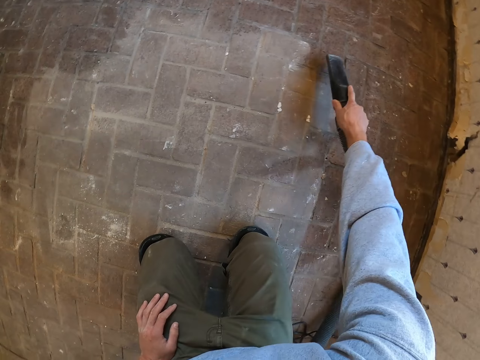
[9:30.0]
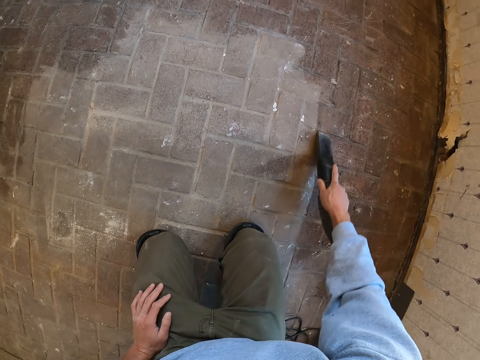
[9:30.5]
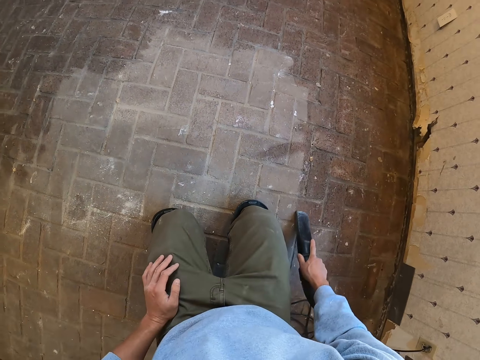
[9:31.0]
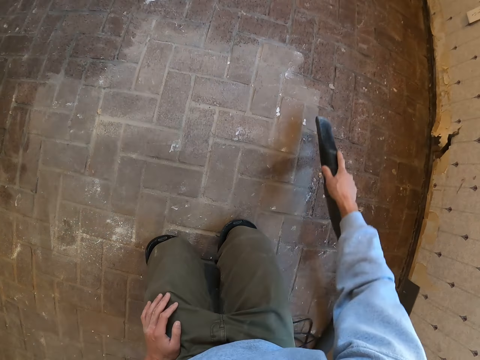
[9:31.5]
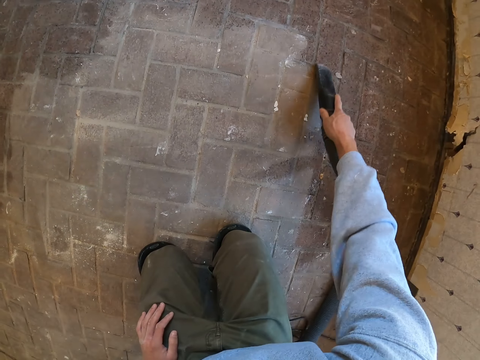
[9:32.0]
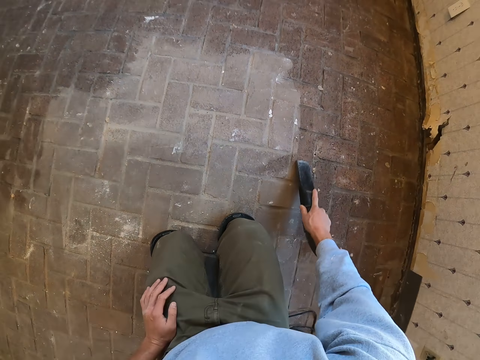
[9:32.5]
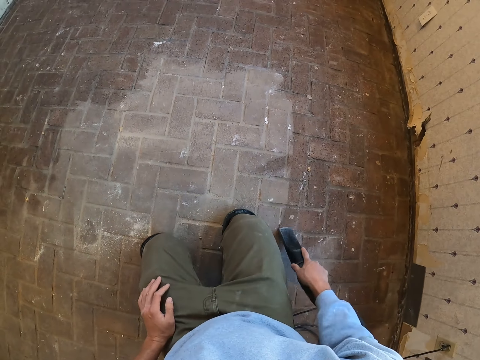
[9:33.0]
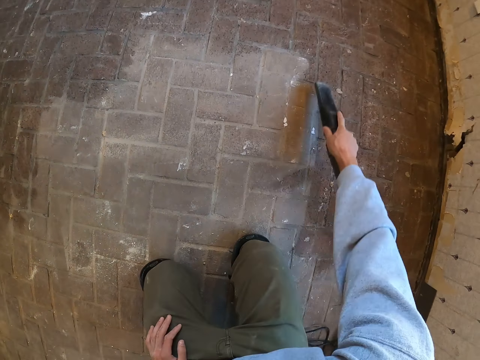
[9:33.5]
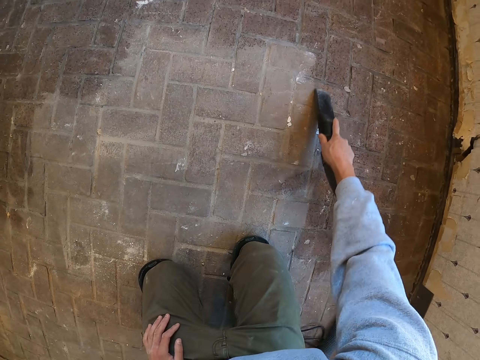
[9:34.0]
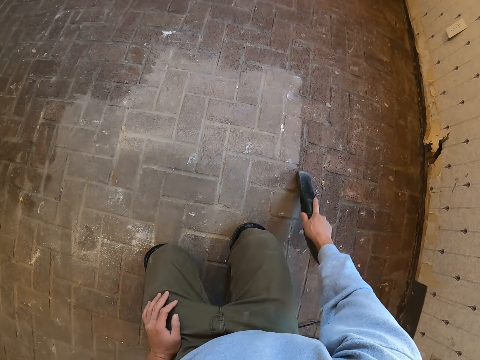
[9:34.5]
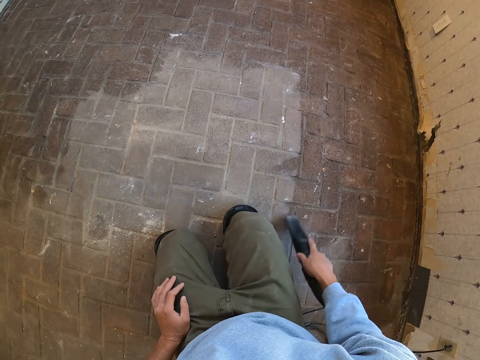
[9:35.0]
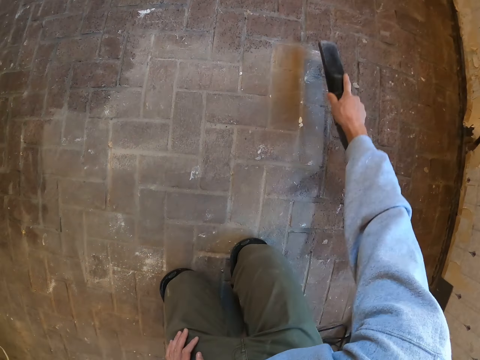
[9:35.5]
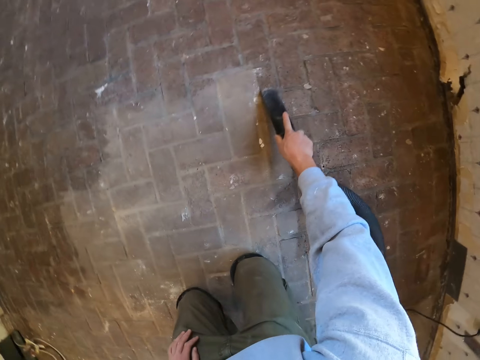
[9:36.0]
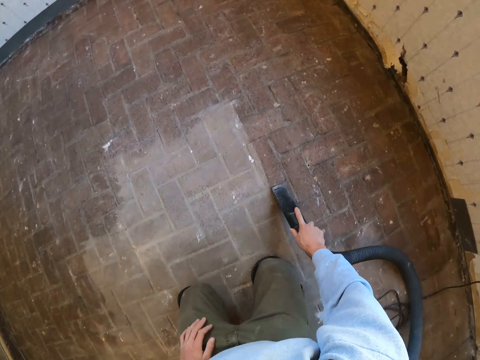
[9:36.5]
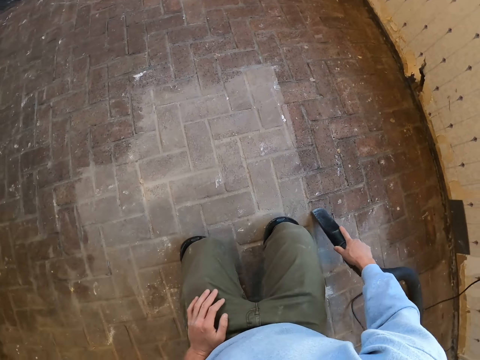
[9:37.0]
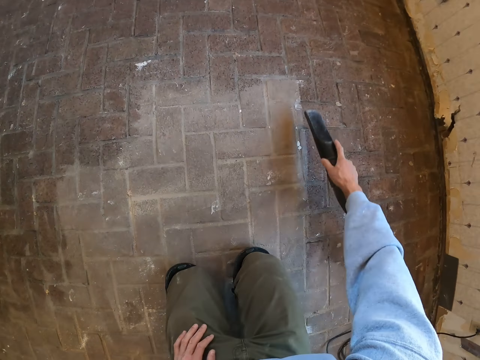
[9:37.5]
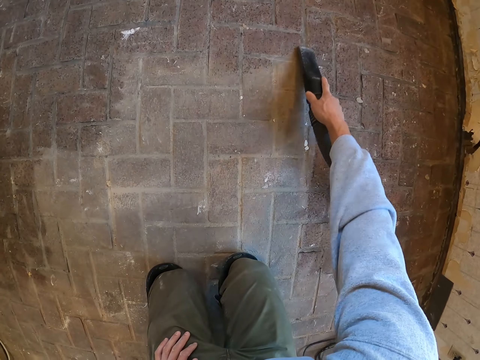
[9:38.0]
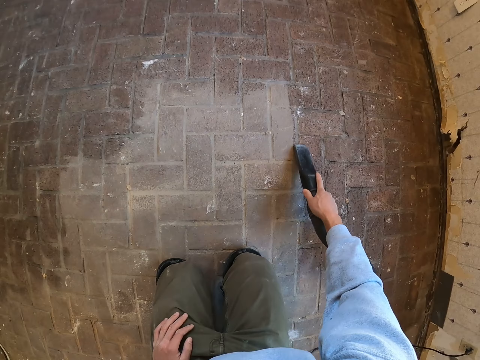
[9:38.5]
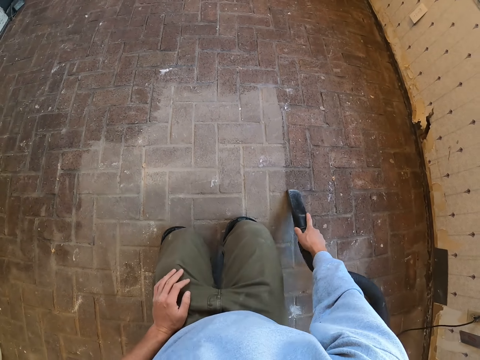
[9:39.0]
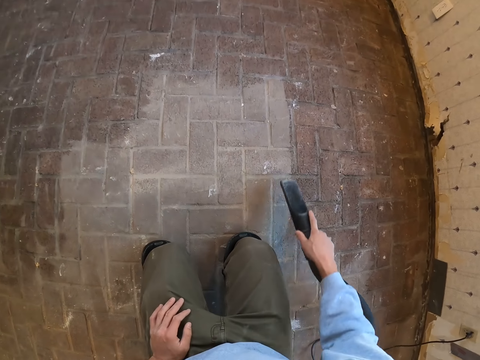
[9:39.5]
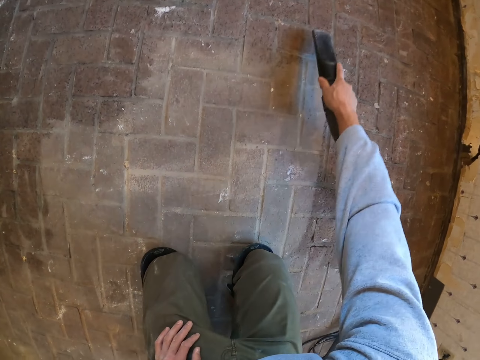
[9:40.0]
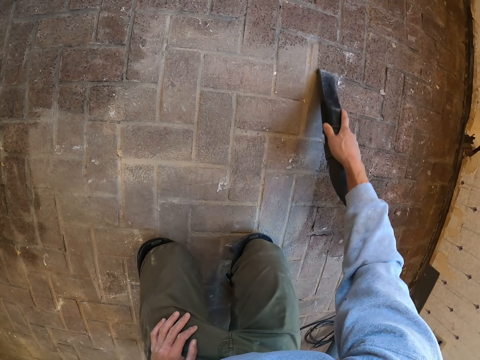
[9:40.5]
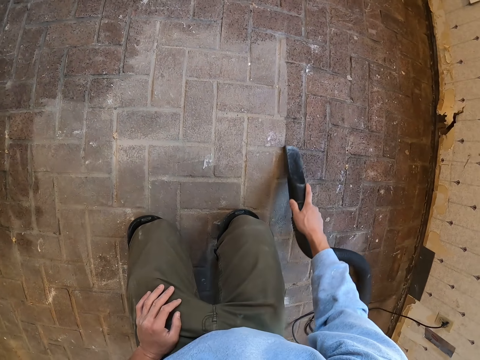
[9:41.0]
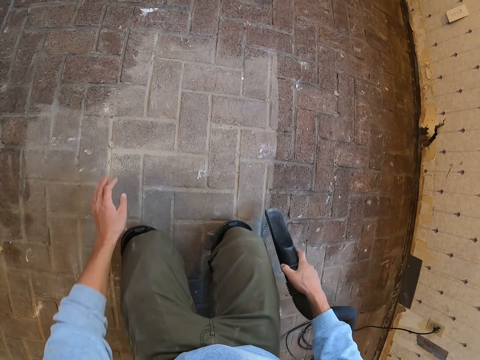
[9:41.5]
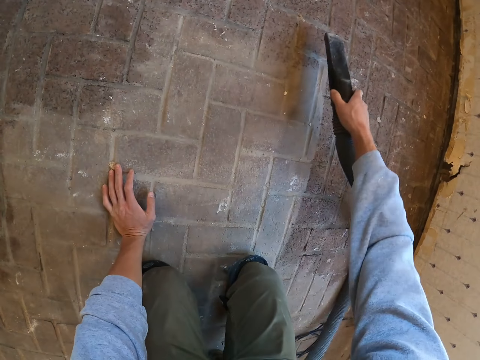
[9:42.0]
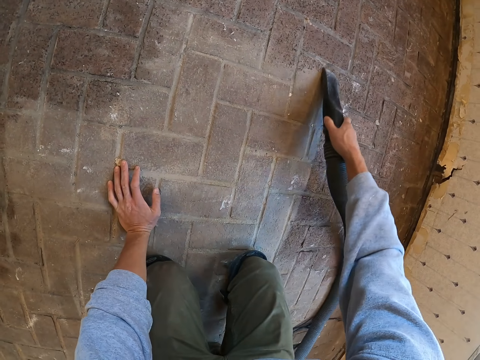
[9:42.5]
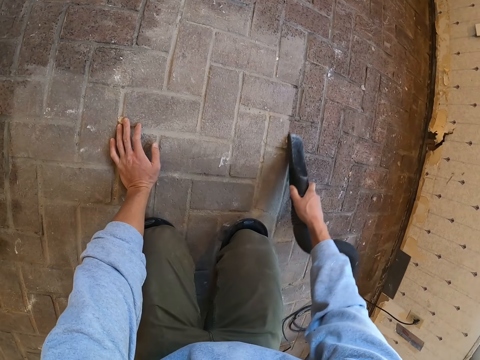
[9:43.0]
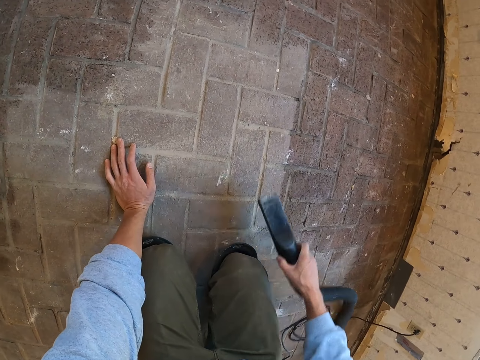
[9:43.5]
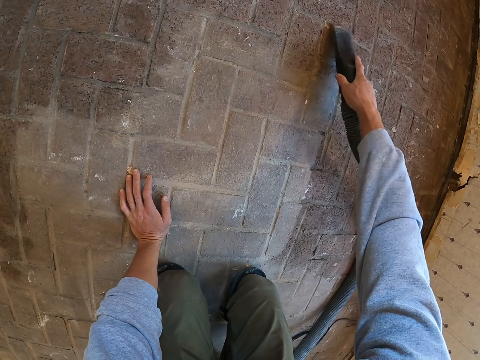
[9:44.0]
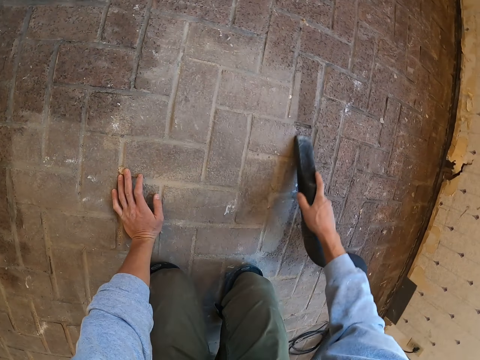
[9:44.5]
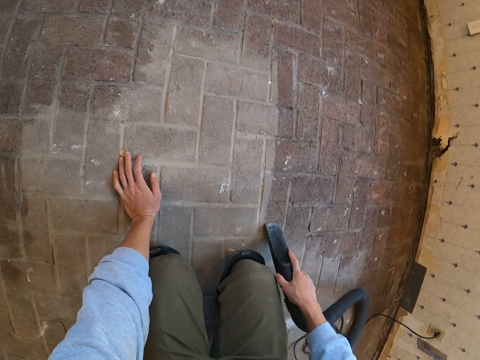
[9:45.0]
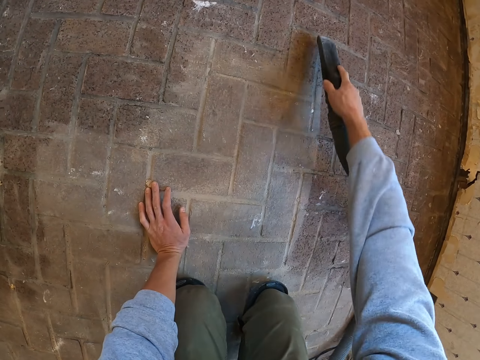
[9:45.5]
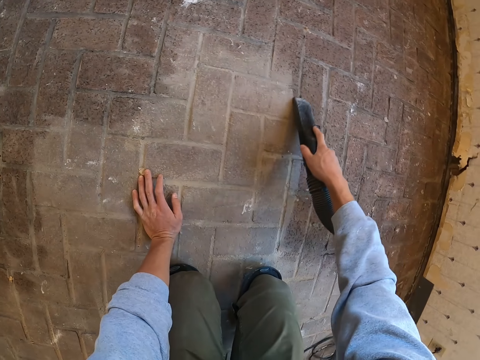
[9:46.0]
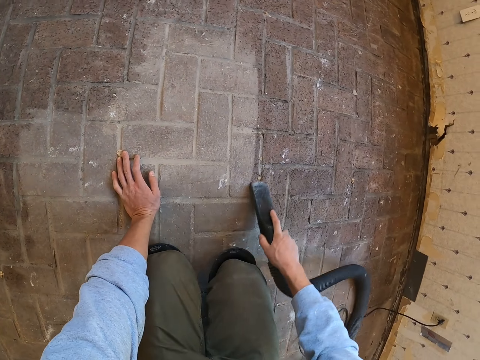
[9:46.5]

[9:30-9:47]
The camera wearer puts the hand on the floor. They clean the floor.

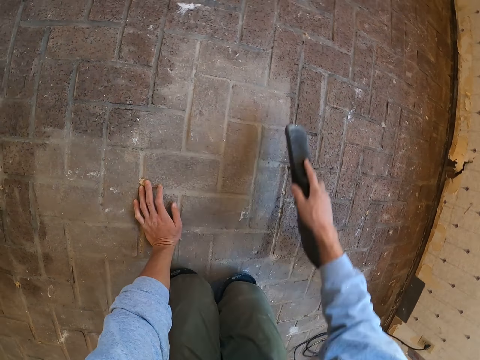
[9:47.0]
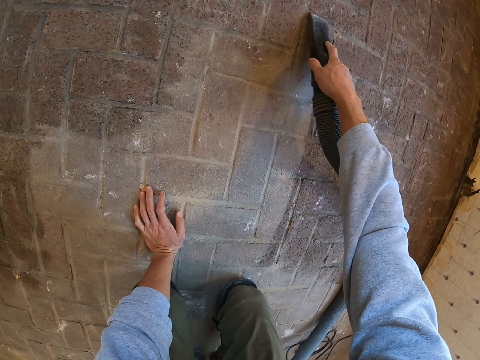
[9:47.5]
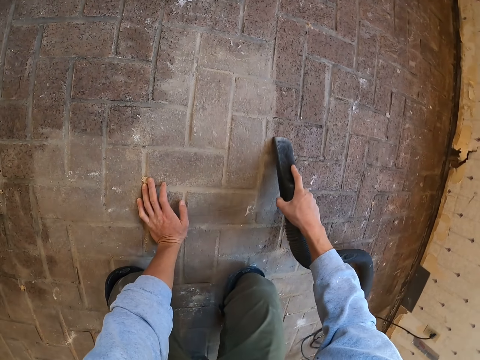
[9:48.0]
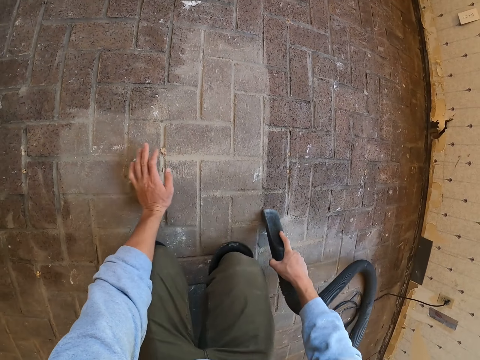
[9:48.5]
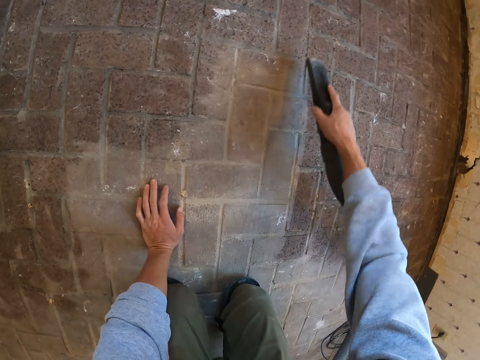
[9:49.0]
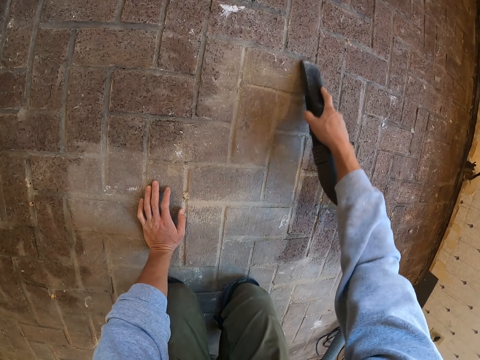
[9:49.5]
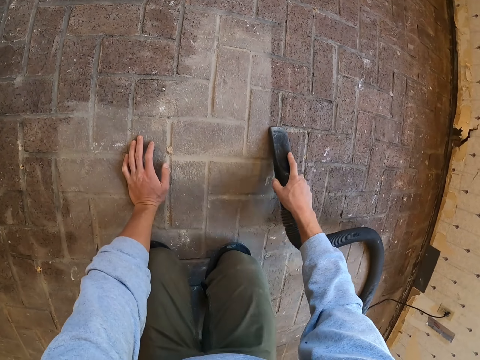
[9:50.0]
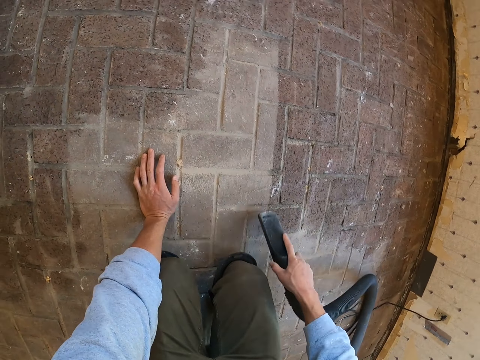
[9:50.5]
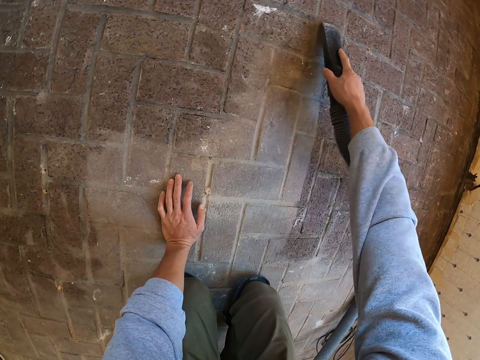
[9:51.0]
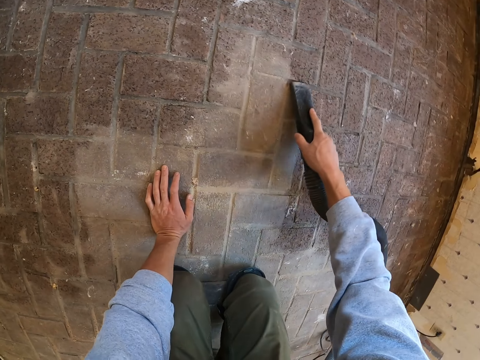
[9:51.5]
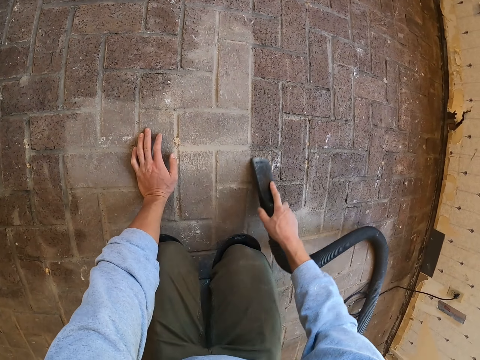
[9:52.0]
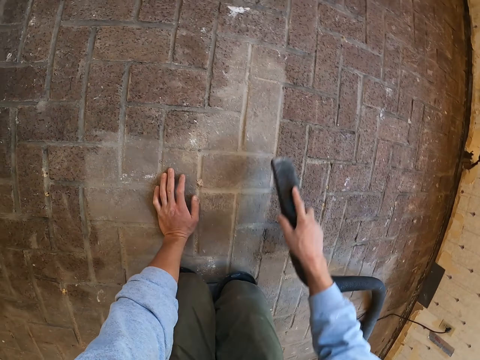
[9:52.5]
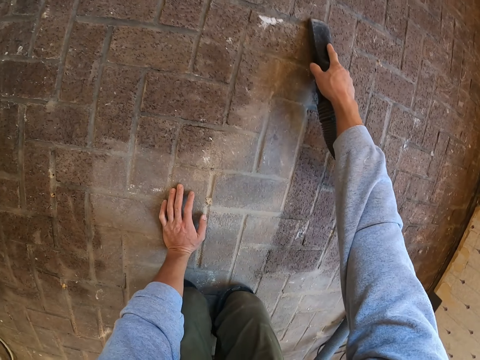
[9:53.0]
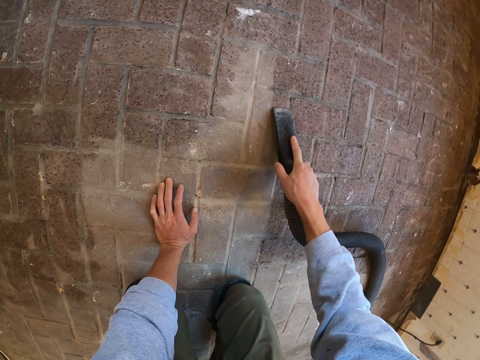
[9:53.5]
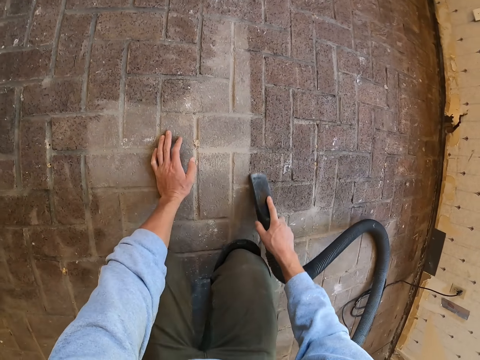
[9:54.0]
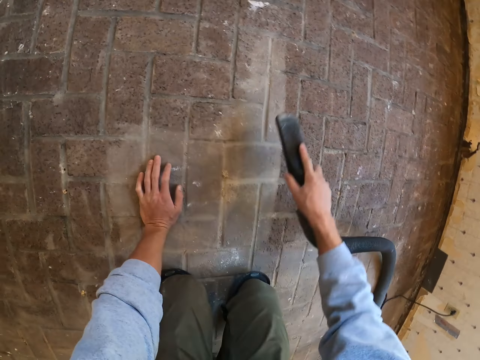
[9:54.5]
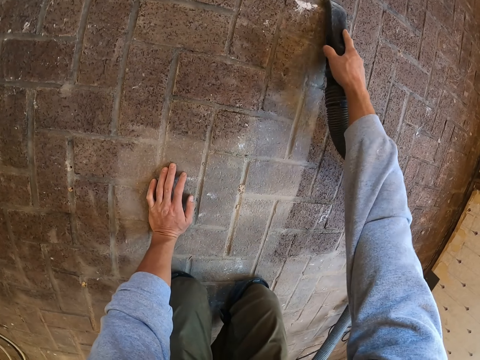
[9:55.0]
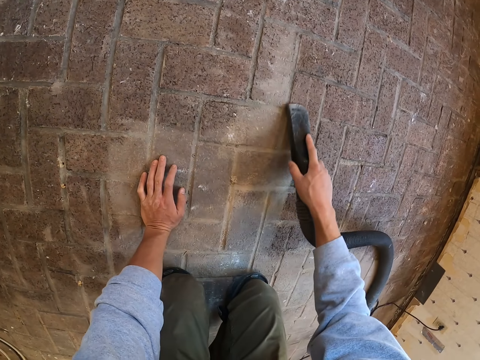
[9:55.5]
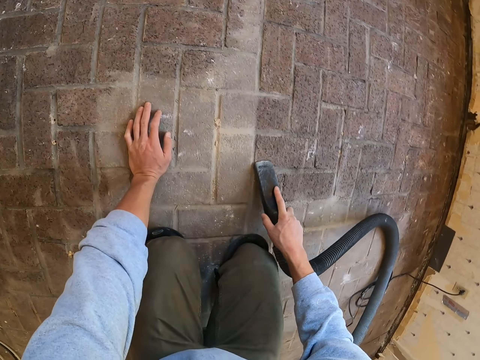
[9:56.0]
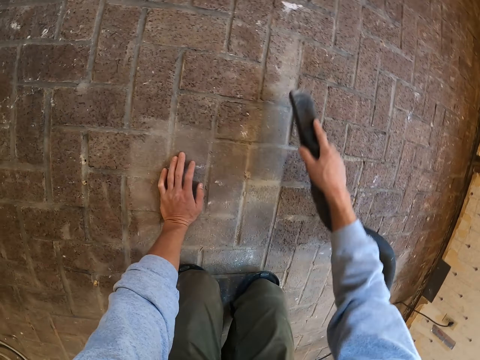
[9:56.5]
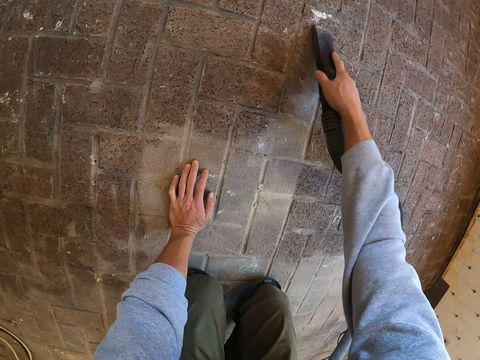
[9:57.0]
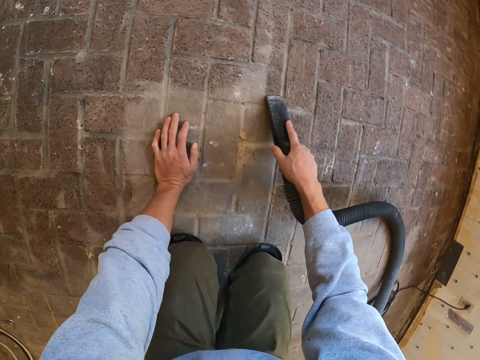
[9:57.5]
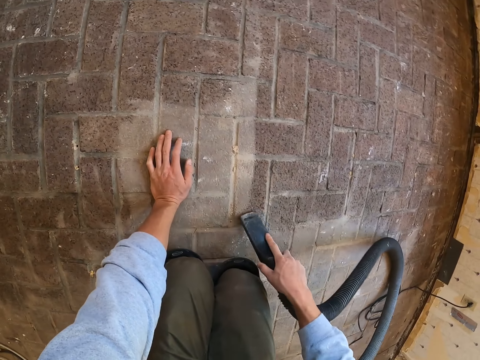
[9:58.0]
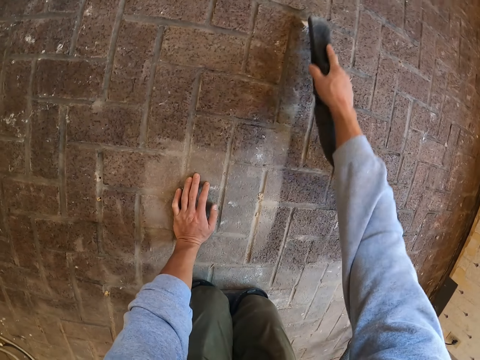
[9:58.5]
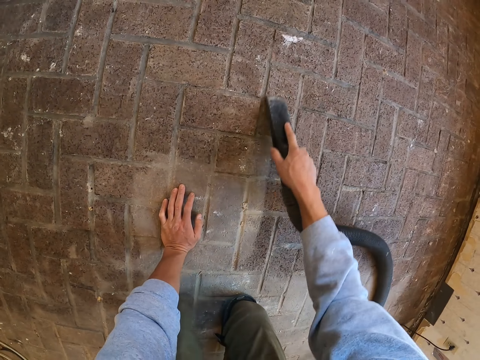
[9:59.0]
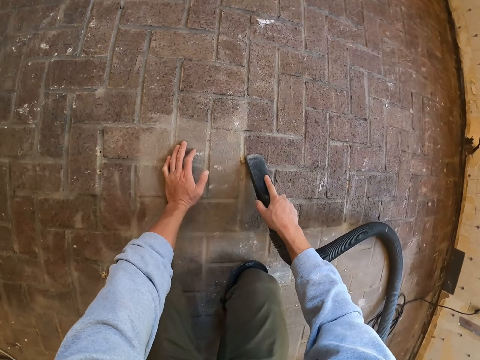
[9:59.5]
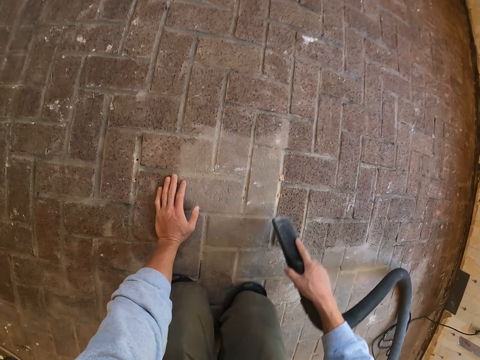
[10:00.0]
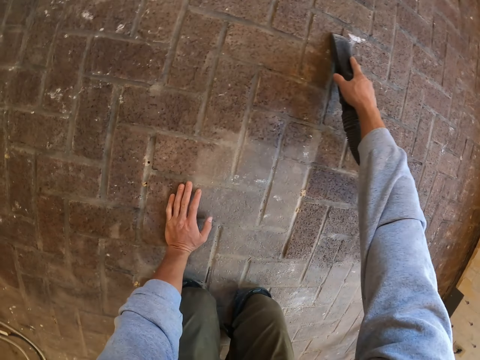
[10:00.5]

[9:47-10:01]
The camera wearer moves the hand on the floor. They clean the floor.
